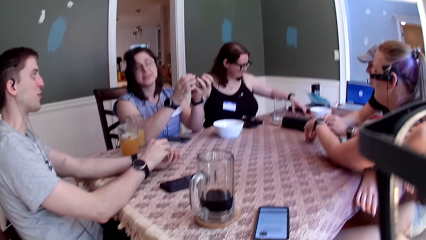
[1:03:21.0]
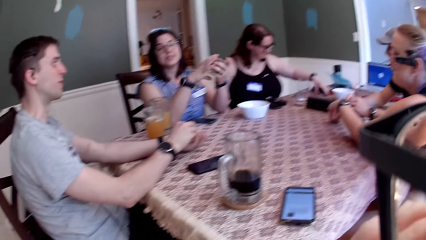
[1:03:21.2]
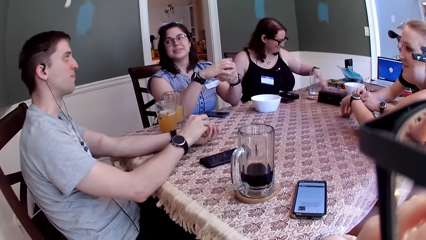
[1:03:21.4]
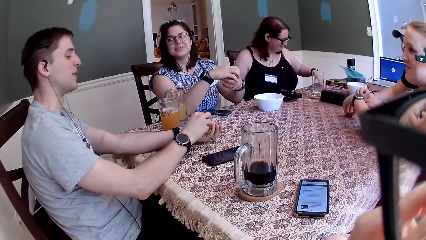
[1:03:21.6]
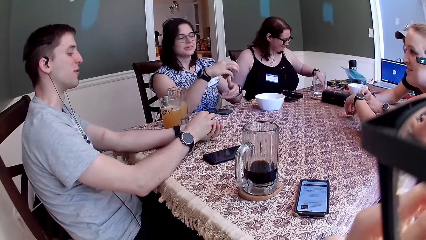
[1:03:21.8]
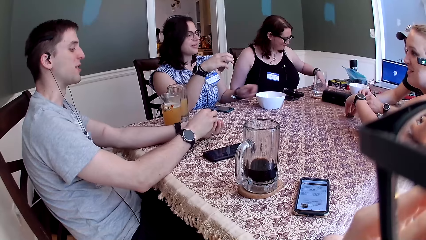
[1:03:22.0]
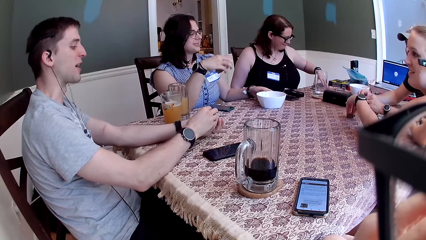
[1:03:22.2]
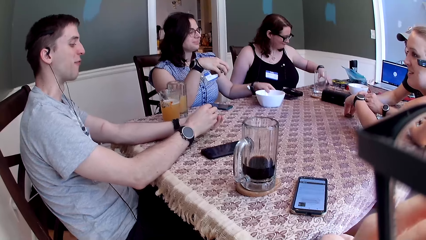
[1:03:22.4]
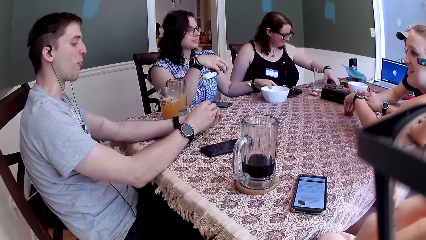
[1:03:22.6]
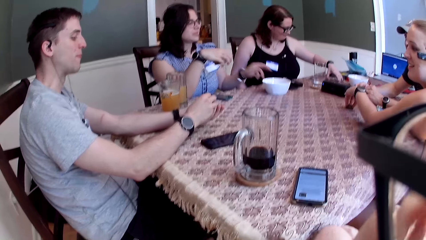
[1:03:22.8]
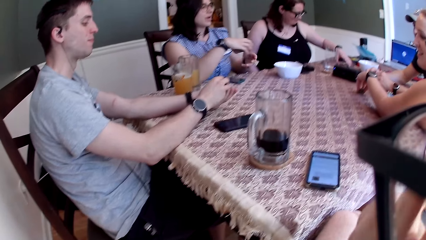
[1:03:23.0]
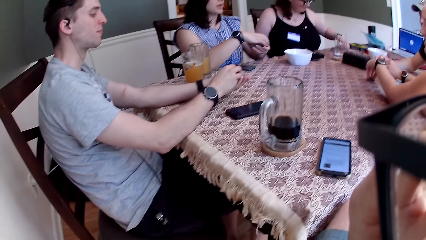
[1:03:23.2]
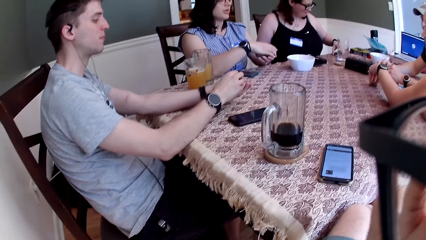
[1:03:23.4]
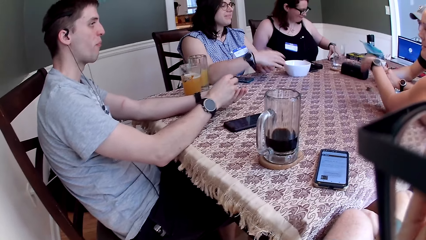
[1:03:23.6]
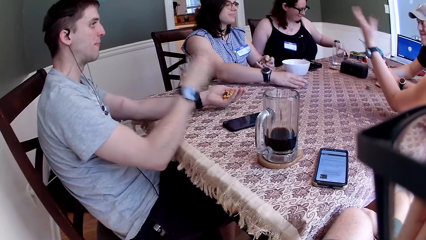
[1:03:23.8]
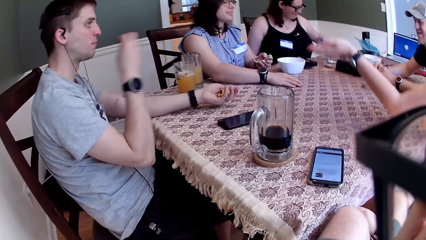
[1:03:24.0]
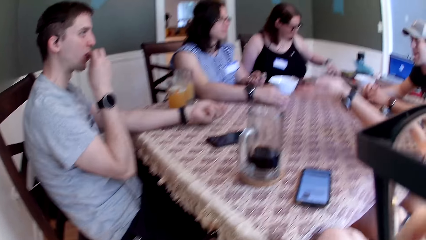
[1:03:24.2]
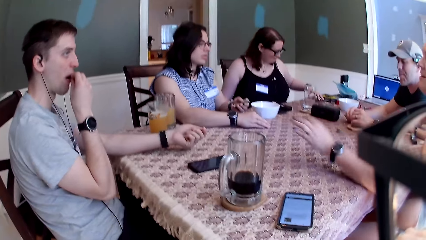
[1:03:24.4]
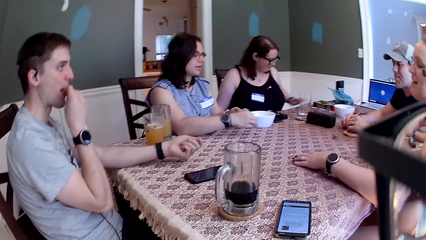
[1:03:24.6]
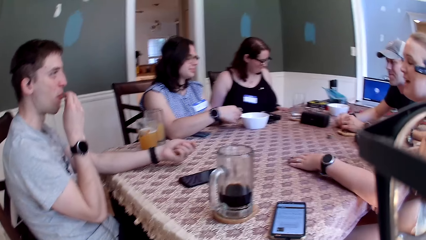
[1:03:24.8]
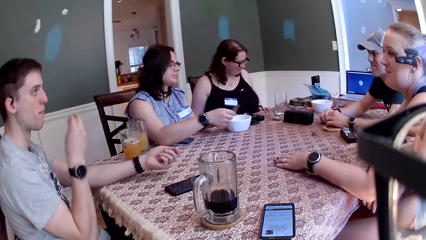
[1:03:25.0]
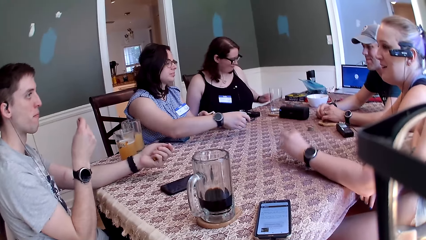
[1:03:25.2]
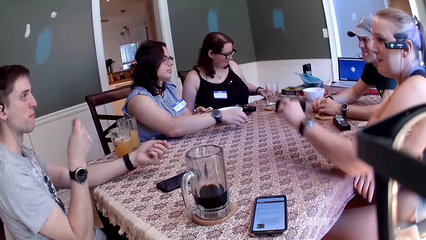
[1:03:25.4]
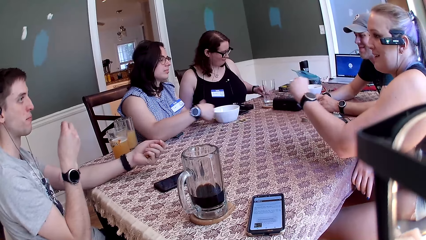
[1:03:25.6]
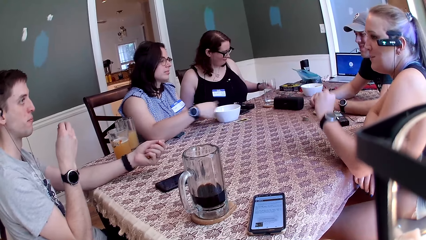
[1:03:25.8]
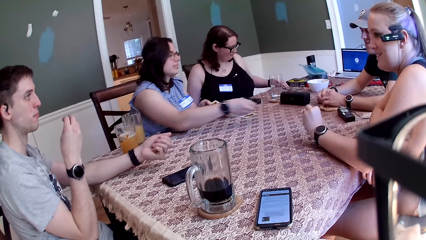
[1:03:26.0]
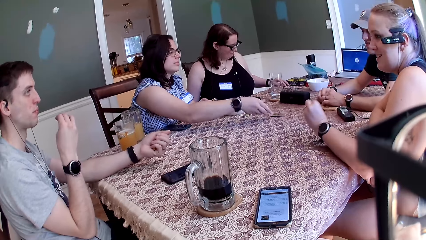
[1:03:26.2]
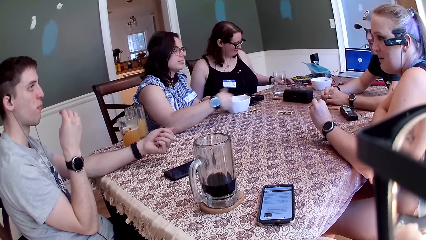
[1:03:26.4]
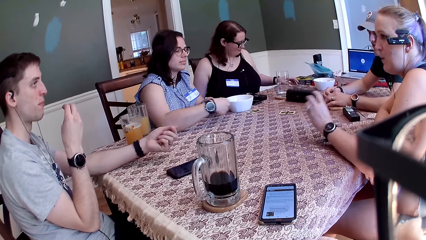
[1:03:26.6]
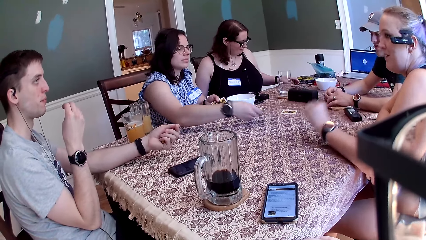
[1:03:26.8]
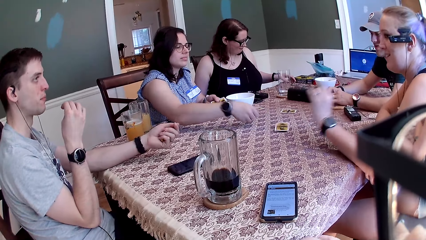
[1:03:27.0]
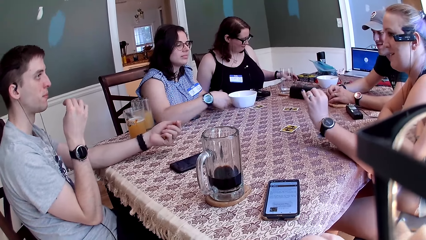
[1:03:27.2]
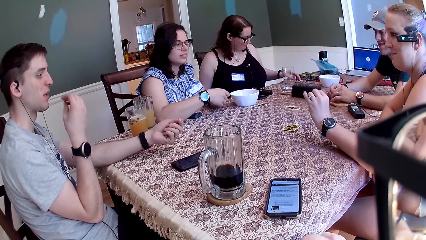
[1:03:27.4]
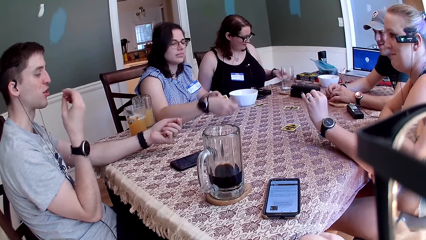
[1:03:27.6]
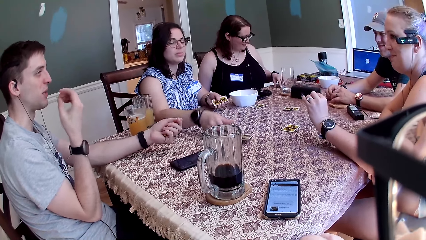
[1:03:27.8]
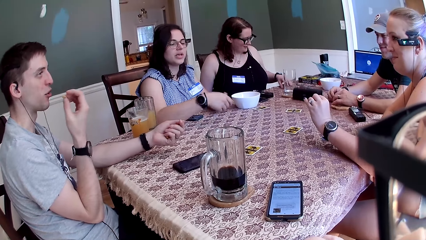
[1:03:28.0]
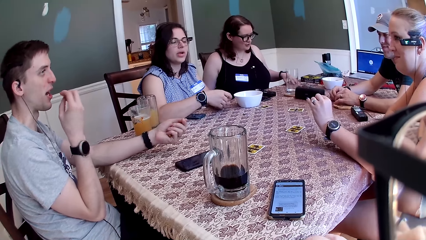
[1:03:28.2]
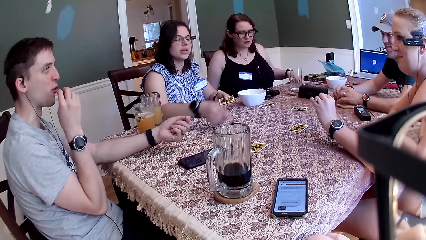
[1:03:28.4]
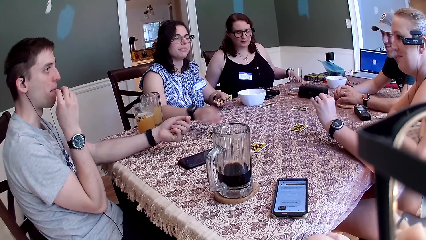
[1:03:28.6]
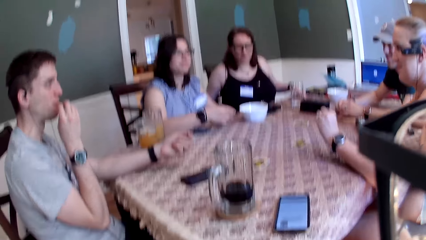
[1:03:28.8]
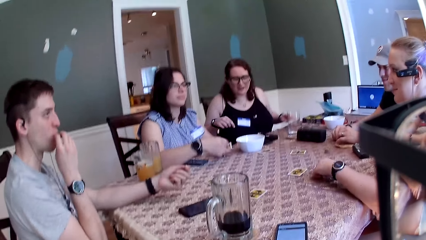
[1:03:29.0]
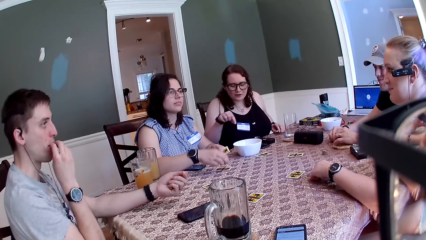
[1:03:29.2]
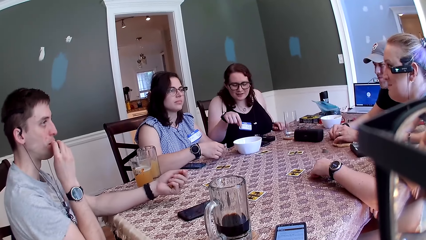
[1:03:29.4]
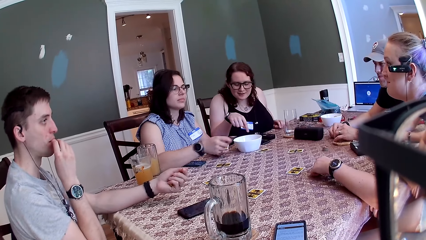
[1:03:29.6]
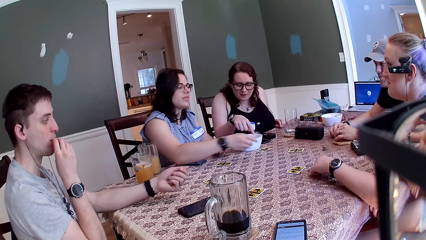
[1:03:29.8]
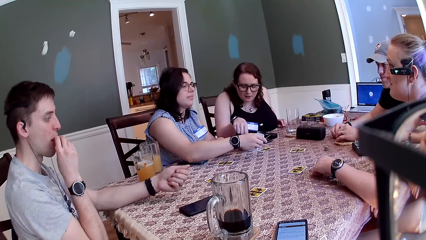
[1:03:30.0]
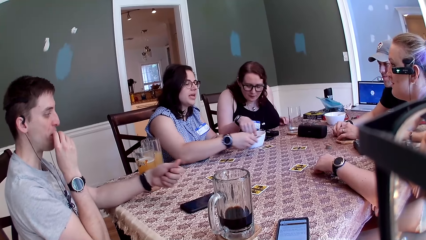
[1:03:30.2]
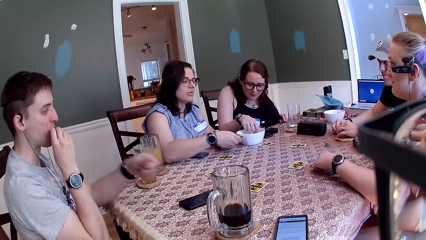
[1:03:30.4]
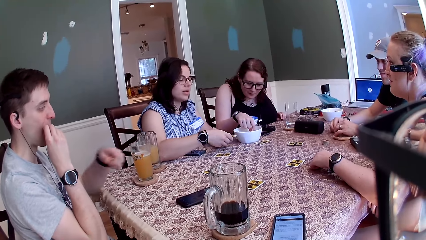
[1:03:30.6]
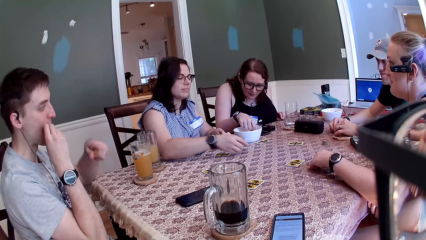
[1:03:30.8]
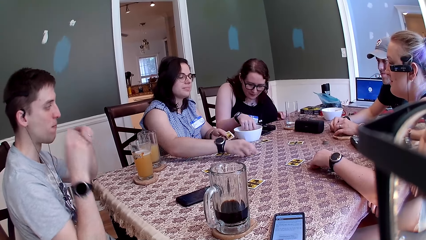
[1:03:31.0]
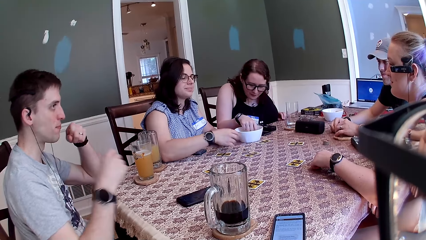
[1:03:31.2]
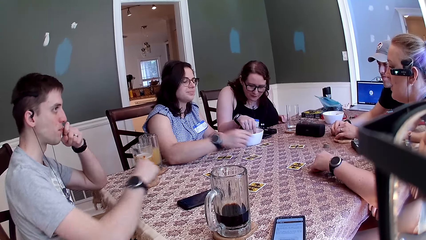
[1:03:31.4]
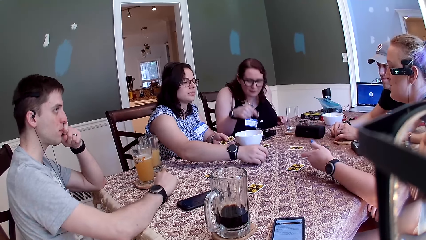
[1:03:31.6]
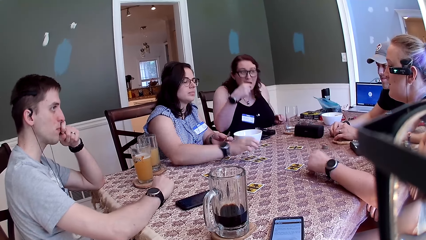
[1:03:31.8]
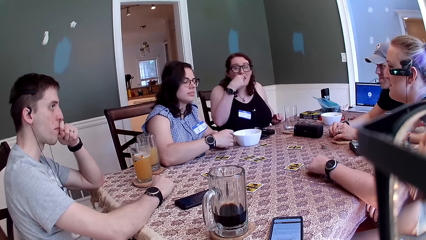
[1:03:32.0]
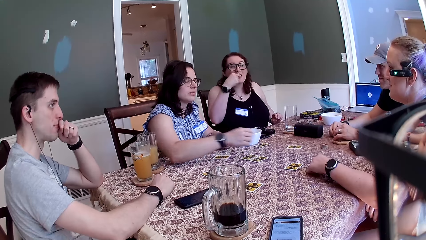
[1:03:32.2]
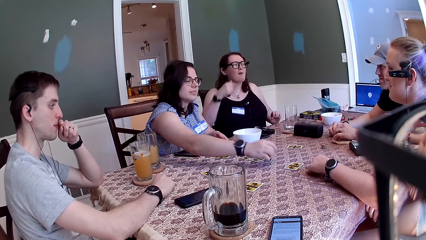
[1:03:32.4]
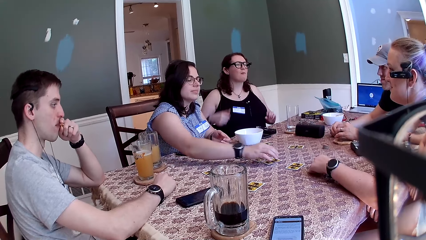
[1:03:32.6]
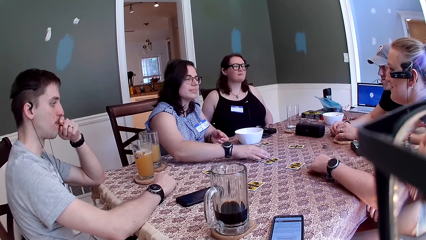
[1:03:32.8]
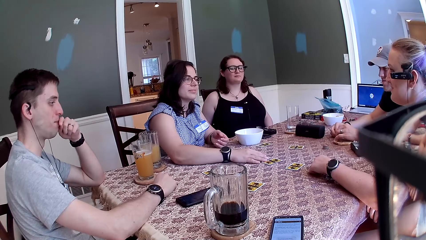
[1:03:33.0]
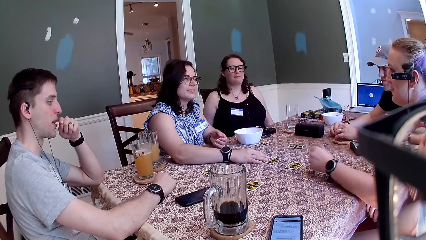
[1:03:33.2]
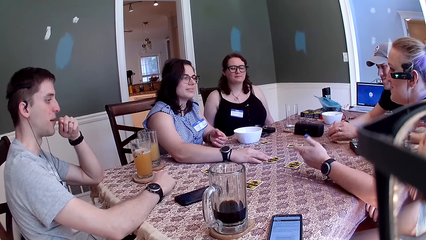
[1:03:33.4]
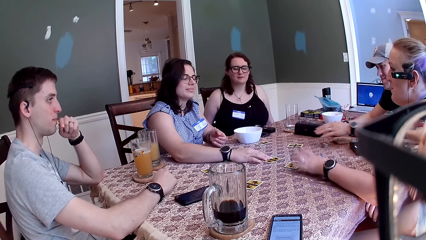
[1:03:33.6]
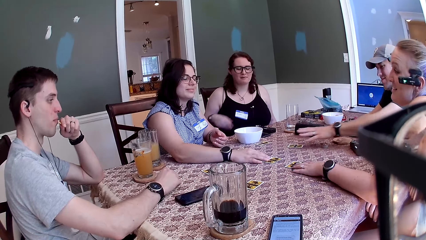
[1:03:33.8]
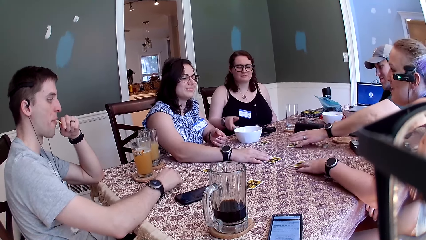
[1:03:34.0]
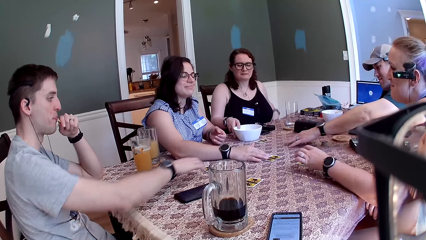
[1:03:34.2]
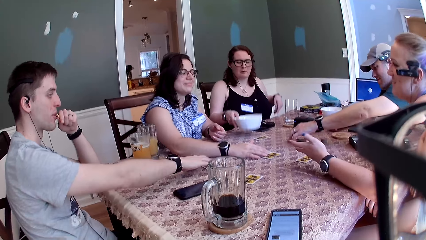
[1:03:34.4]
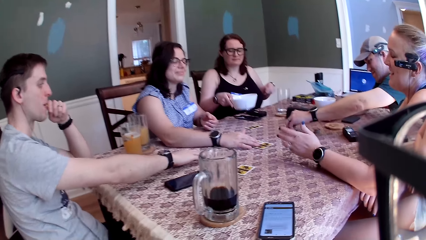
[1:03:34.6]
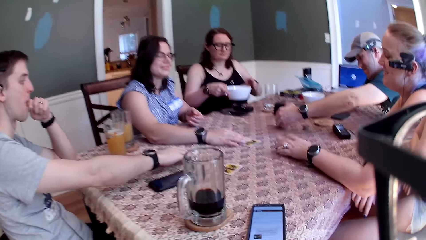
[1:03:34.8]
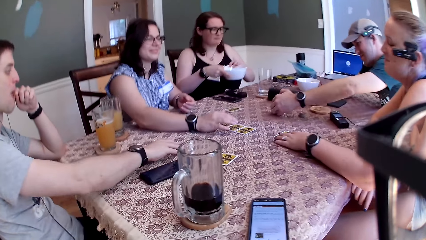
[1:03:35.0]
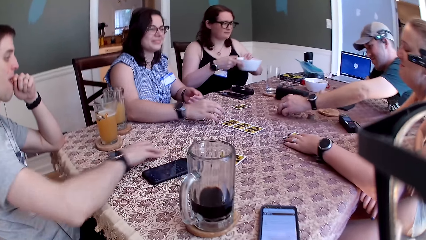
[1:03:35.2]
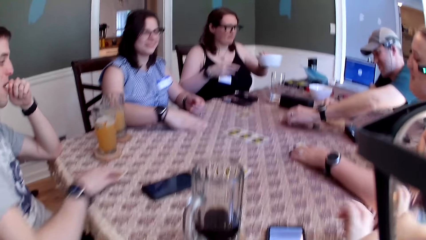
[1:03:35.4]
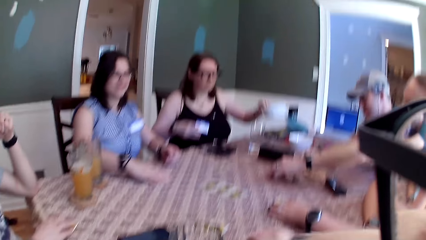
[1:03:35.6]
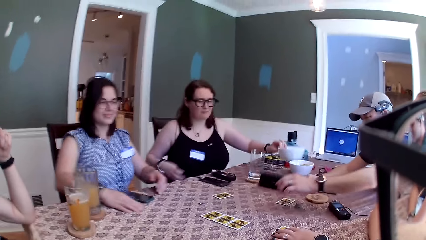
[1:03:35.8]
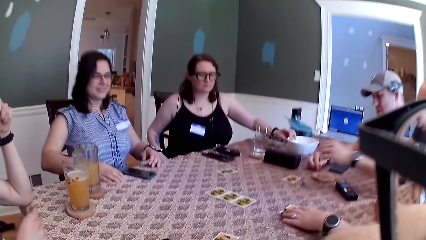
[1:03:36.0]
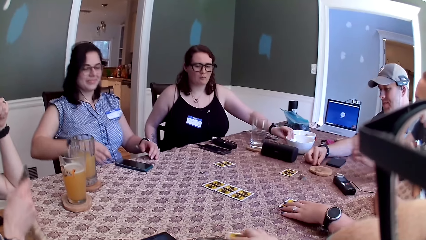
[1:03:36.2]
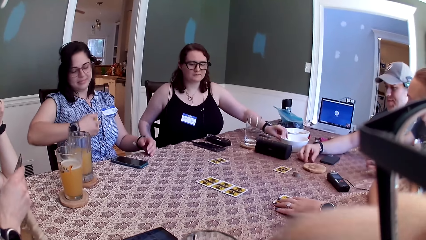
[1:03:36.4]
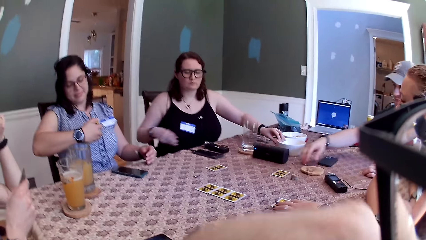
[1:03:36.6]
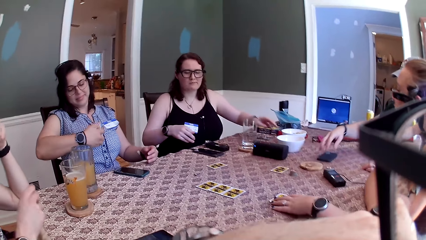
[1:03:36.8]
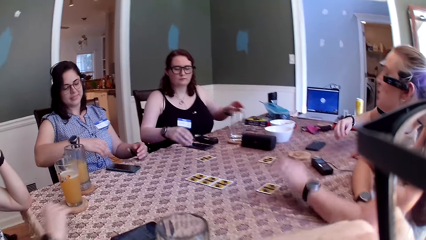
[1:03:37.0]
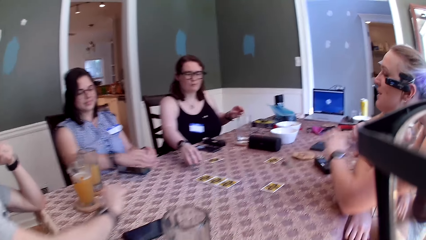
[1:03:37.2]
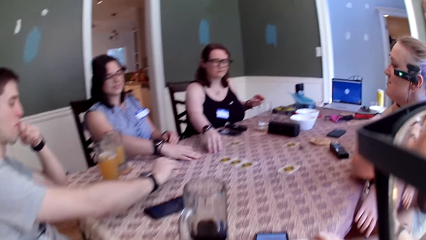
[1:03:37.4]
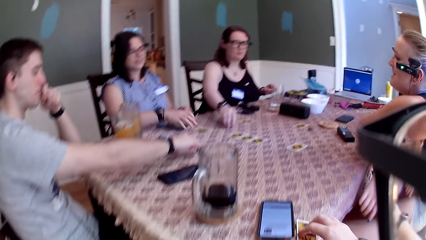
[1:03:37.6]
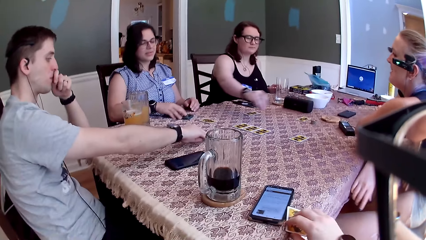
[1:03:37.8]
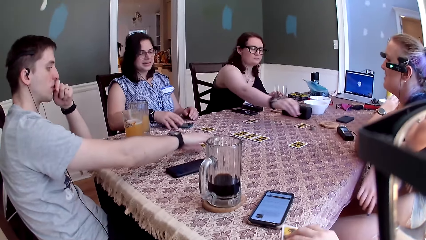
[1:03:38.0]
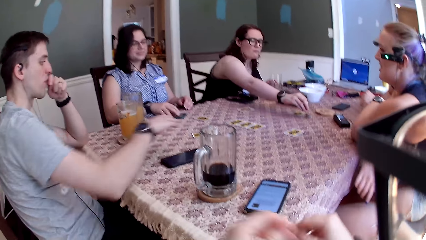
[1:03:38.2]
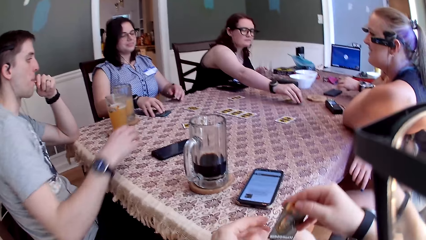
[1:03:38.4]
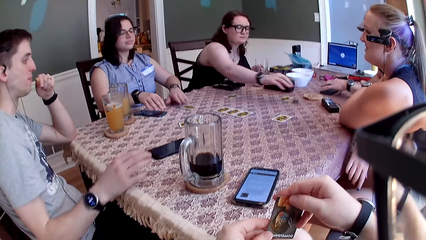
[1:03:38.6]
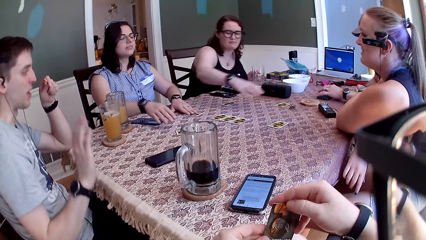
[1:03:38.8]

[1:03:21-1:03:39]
A woman moves the bowl of snacks on the table with her left hand. The woman shares the cards in her left hand on the table with her right hand. Another woman picks a snack from the bowl on the table with her right hand into her mouth. A third woman touches the card on the table with her right hand. A man touches the card on the table with his left hand. The second woman picks the bowl of snacks on the table with her right hand. Another man moves a card on the table with his right hand. The first woman moves a card on the table with her right hand. The second woman drops the bowl of snacks in her left hand on the table. The second man picks the card on the table with his right hand. The first woman picks the card on the table with her right hand. The camera wearer moves the card on the table with his right hand. The second woman picks up a game chip on the table with her right hand. The first woman drops the card in her right hand on the table. The second man drops the card in his right hand on the table. The camera wearer picks the card on the table with his right hand. The second woman drops the game chip in her right hand on the game chips on the table. The first woman moves a phone on the table with her right hand.
